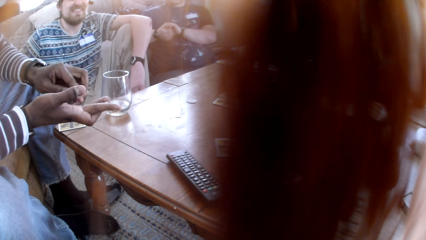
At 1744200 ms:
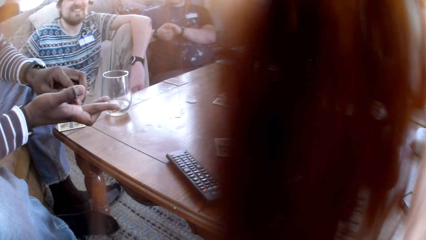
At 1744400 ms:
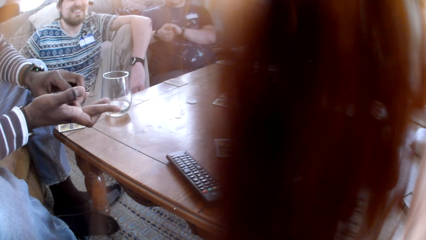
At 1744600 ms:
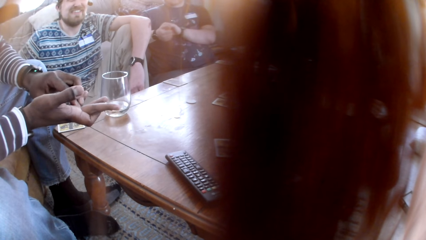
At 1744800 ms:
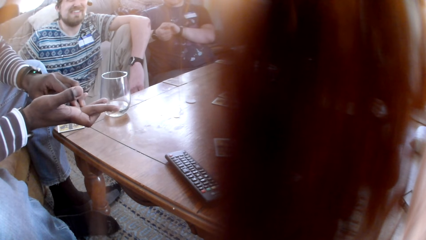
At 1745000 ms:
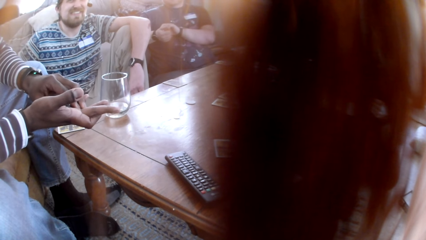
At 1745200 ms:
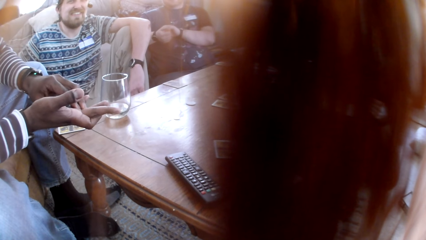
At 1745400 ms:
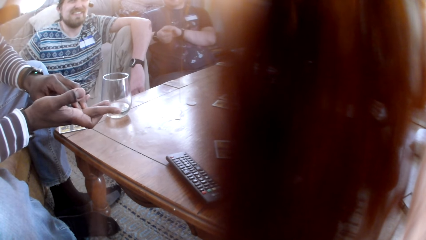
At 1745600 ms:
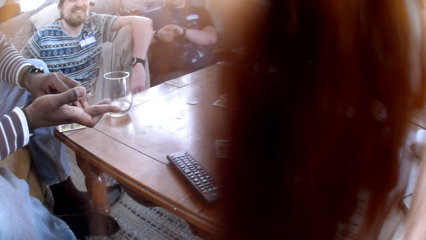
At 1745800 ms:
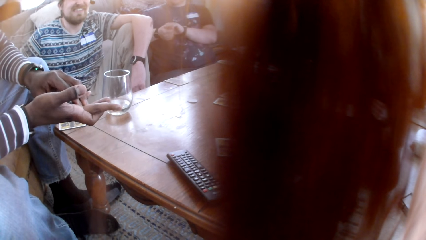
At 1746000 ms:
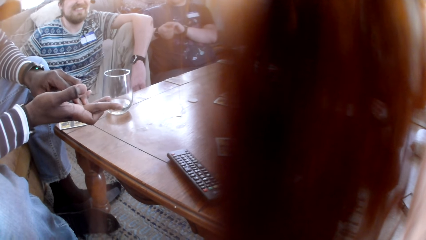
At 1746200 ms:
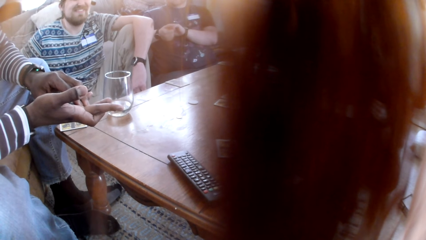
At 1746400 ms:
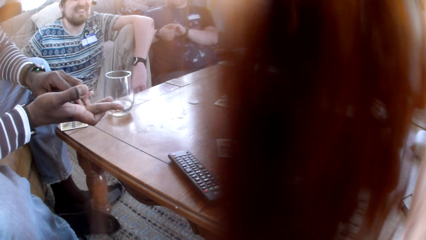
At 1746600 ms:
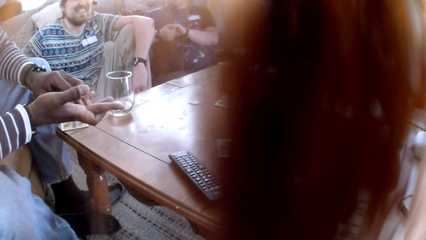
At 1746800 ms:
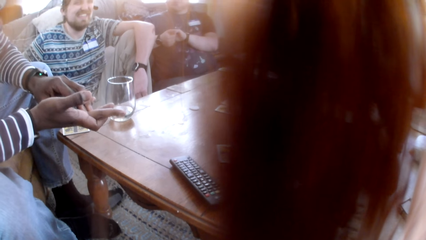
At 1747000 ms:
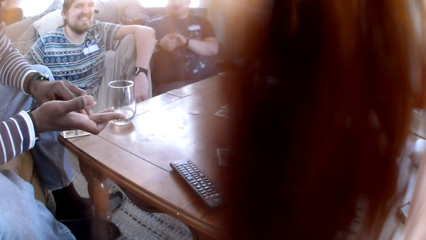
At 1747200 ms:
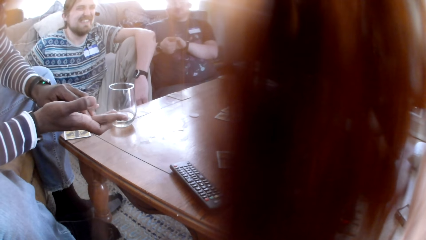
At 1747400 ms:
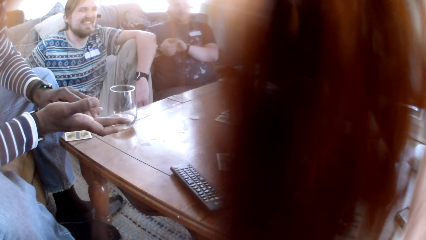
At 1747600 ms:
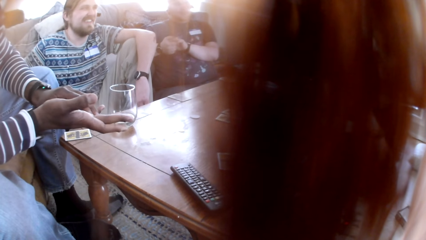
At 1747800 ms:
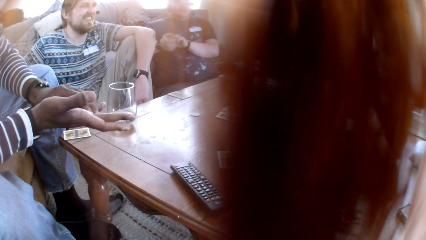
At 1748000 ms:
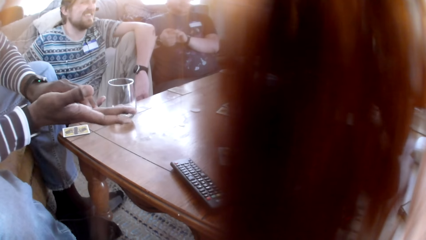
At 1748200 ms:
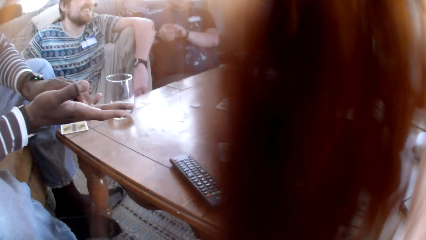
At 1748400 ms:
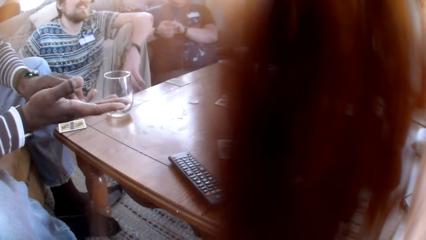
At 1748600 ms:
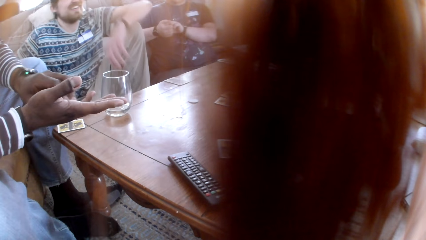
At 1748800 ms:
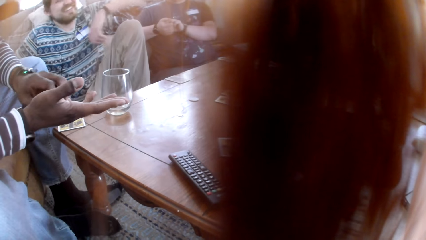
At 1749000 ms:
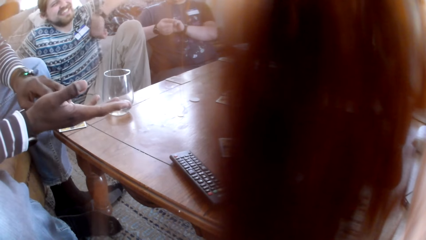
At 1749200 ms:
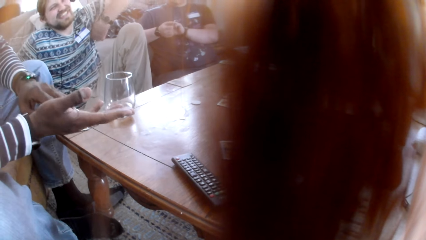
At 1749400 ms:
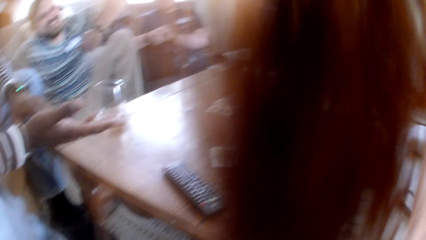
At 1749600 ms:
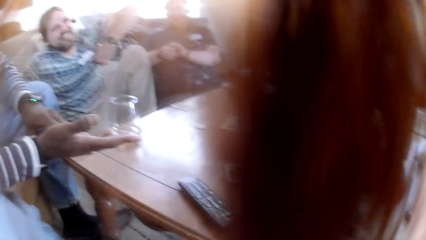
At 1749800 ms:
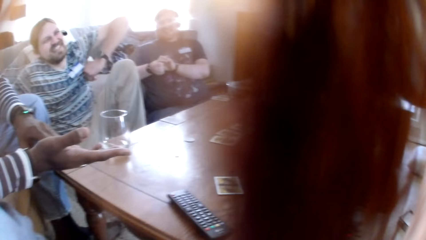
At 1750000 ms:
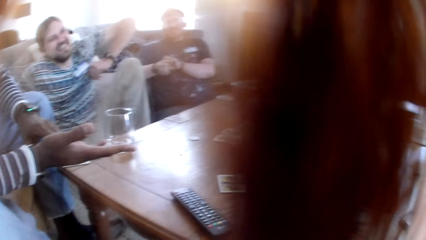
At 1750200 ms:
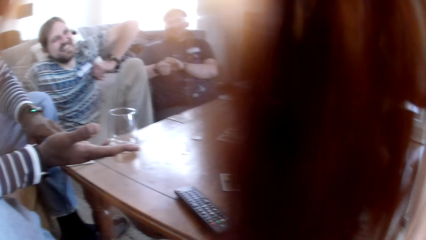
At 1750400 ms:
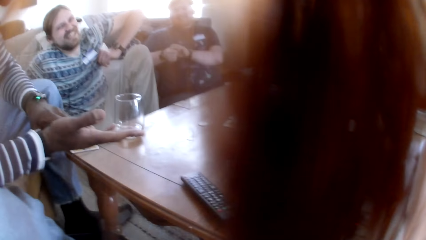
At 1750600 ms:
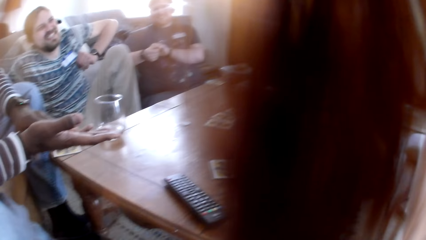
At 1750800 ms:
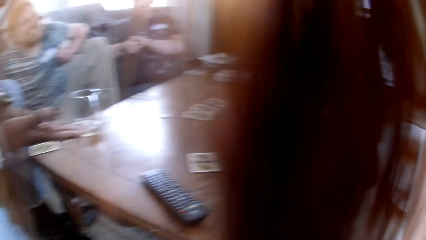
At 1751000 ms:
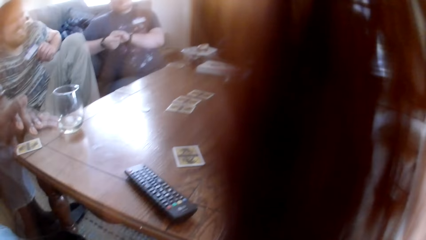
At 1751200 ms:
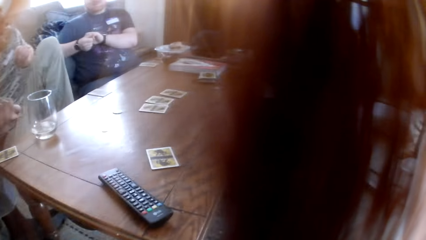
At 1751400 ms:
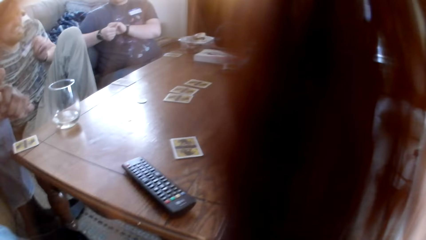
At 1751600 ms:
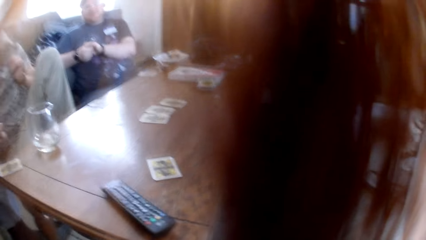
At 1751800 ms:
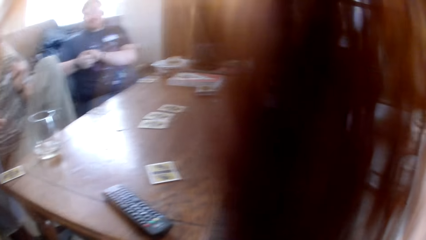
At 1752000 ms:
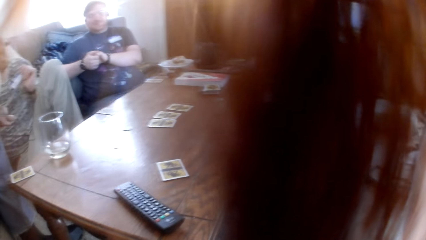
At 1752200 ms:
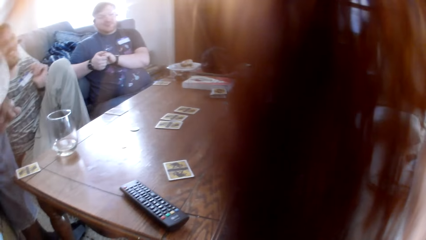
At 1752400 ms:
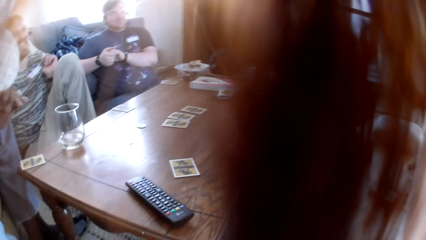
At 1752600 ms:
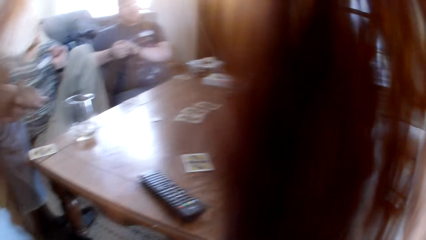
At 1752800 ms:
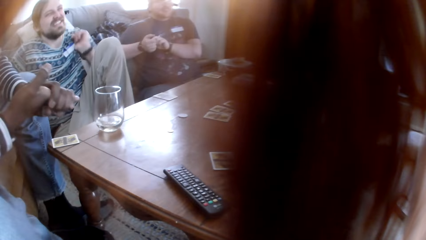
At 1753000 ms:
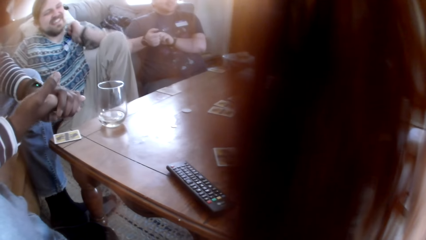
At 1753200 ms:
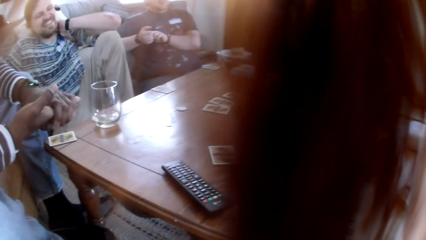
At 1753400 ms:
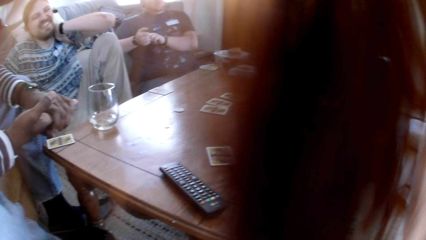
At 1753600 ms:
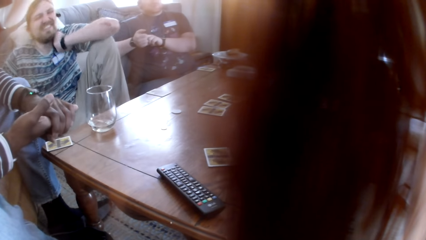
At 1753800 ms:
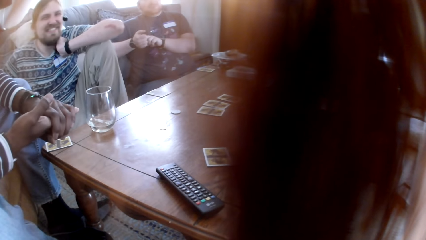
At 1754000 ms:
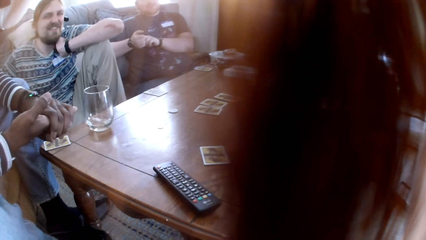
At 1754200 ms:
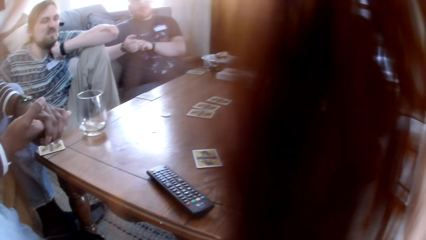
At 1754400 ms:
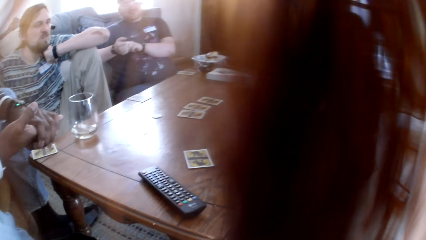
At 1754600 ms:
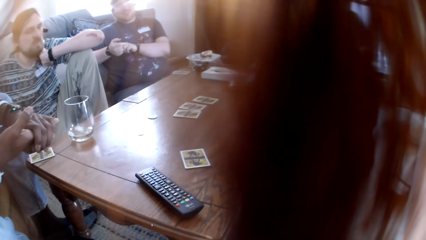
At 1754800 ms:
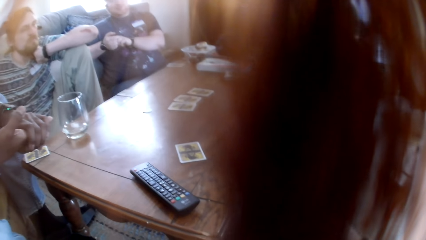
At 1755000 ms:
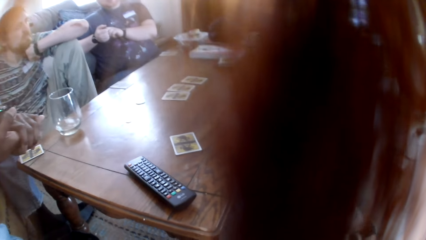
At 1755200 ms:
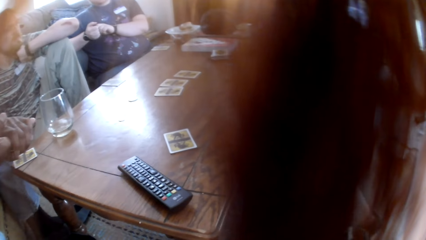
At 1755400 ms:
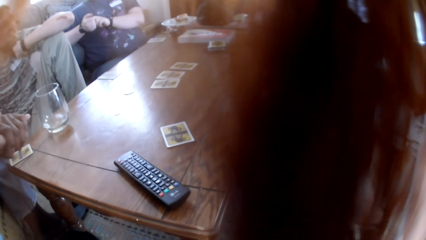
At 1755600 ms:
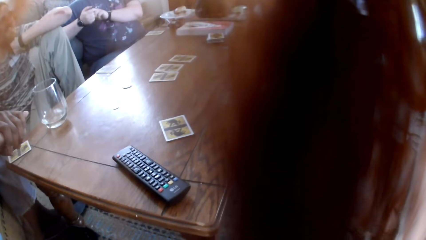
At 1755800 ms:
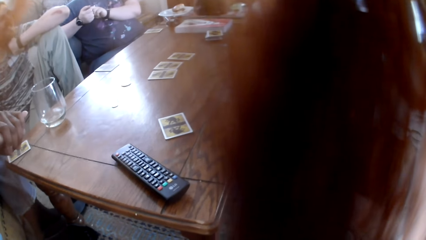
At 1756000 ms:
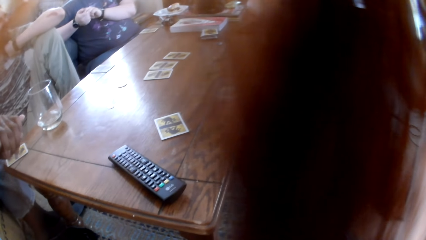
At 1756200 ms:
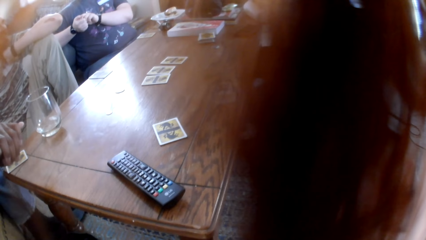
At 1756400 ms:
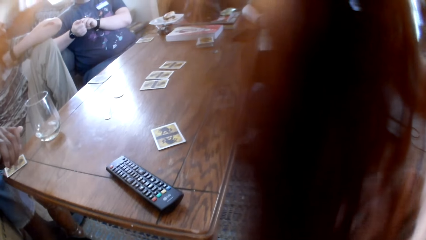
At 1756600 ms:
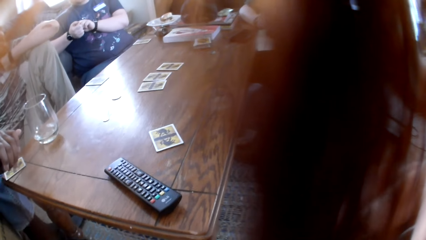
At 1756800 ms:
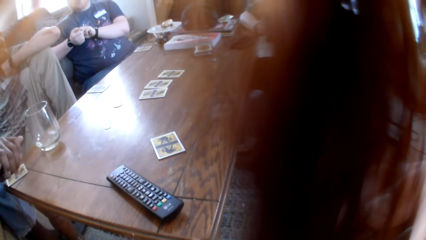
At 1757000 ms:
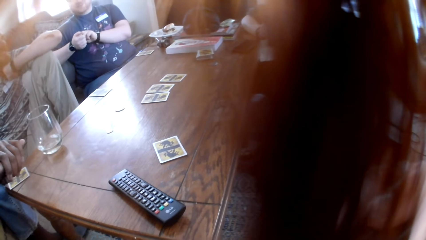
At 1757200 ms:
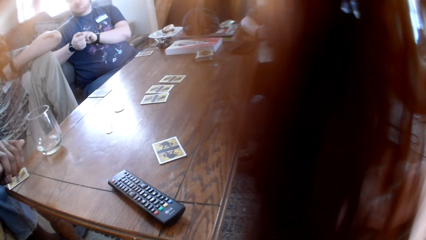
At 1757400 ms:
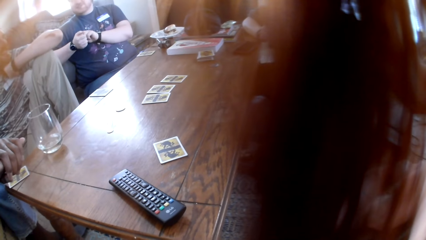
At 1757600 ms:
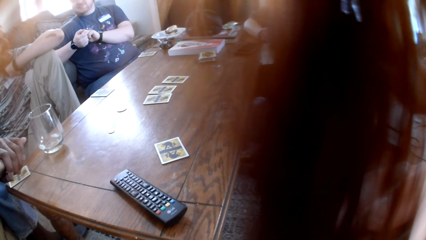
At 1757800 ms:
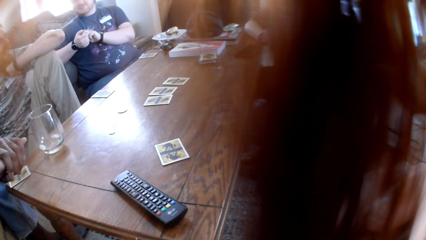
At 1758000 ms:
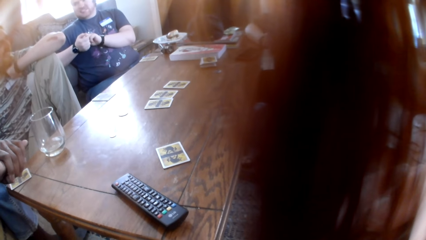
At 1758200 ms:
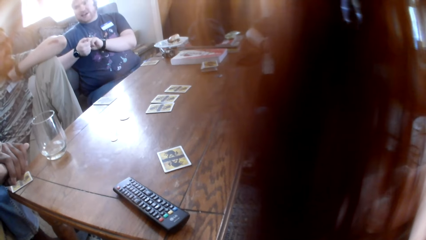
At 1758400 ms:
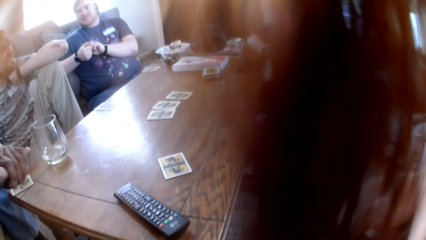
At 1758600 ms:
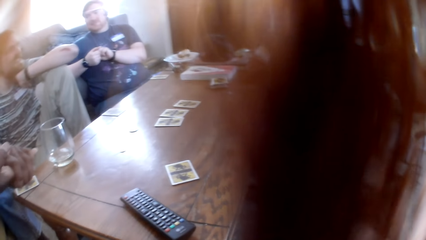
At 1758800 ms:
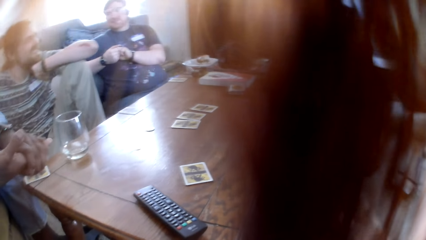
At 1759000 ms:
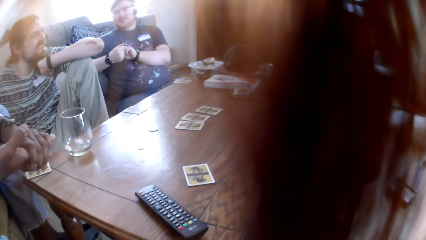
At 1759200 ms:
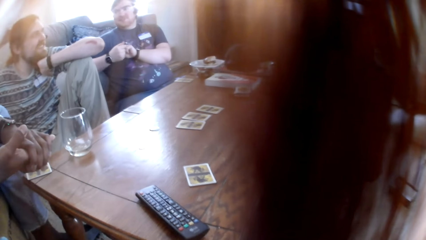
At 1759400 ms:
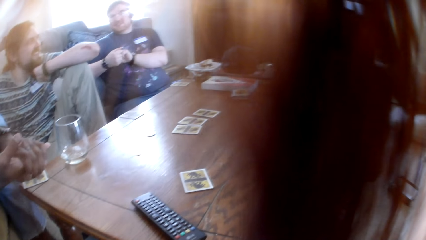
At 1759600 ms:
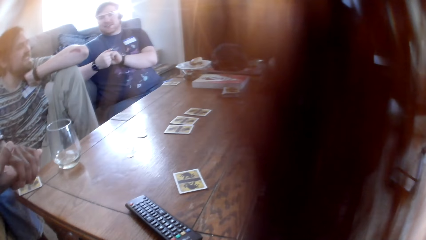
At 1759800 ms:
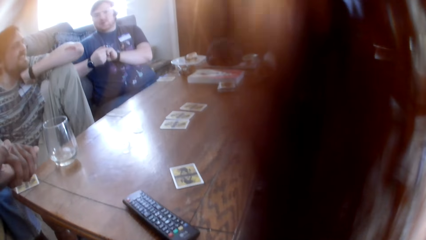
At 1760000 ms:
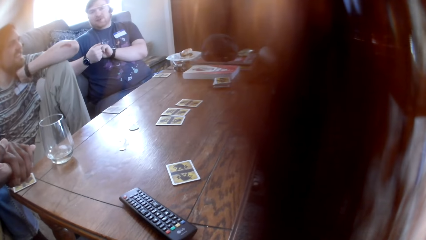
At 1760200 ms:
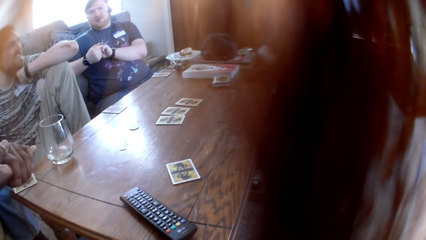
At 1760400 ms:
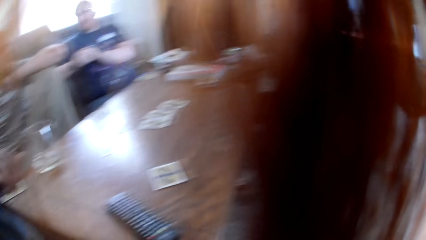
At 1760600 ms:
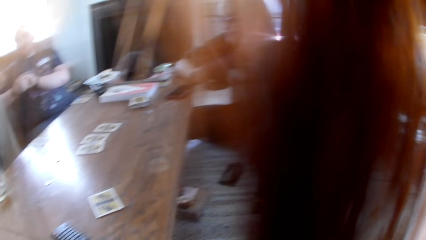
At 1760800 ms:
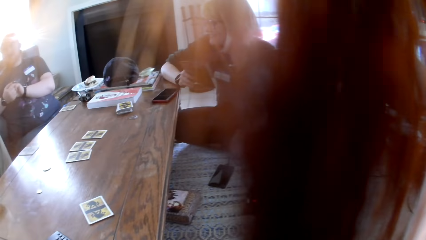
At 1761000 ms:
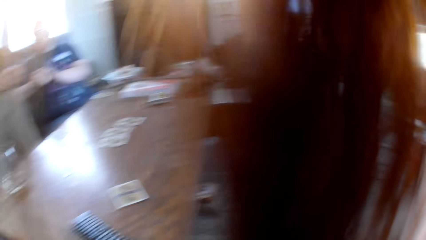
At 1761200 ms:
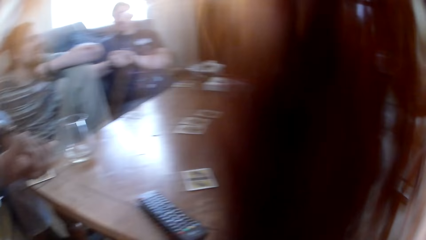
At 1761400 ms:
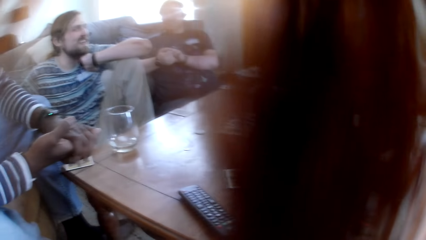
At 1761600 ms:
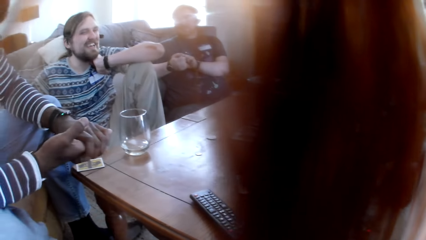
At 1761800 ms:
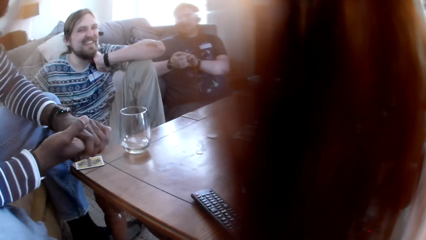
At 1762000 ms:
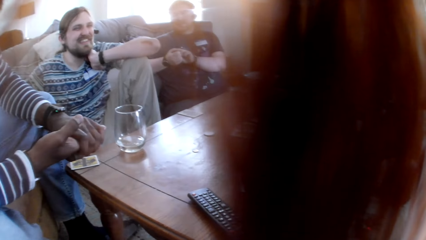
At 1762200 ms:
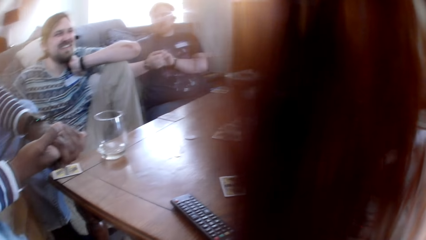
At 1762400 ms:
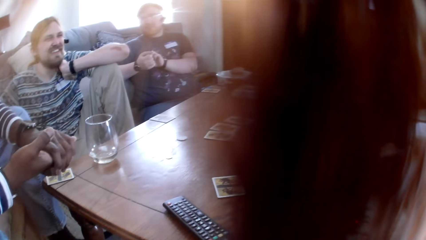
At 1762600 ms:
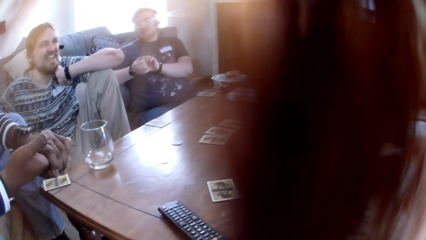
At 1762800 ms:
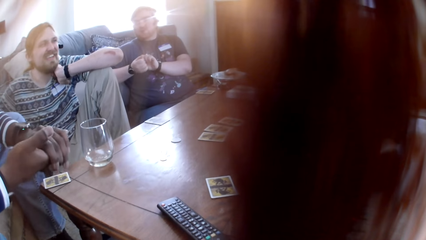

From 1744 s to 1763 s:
A man touches the armpit and holds the neck. The camera wearer stares at a man. Another man converses with the first man.
